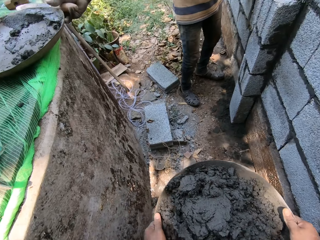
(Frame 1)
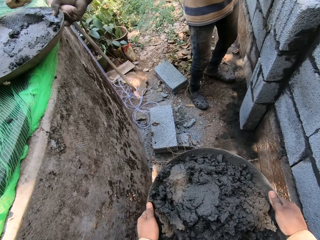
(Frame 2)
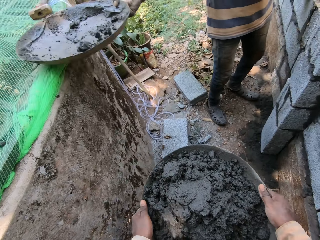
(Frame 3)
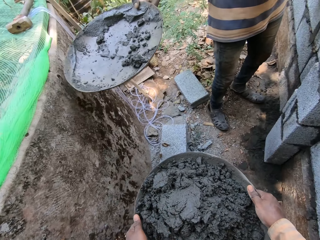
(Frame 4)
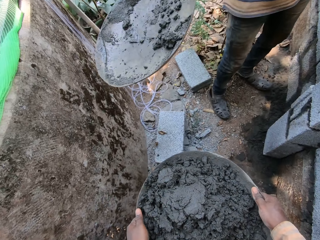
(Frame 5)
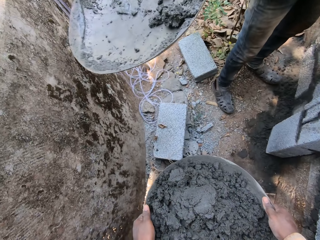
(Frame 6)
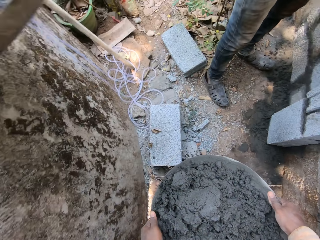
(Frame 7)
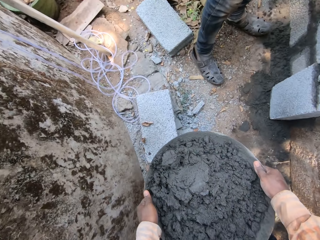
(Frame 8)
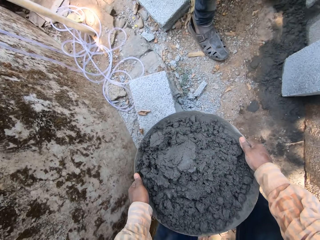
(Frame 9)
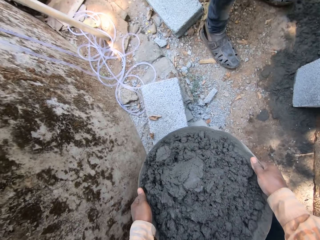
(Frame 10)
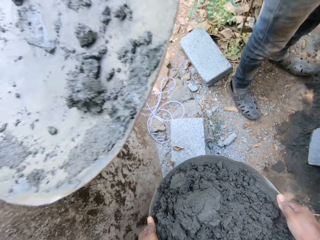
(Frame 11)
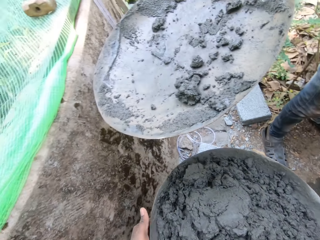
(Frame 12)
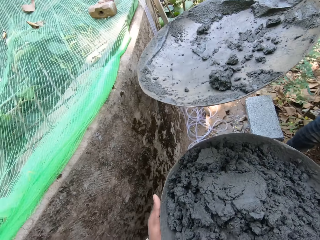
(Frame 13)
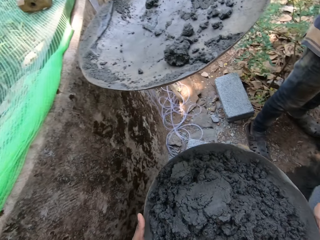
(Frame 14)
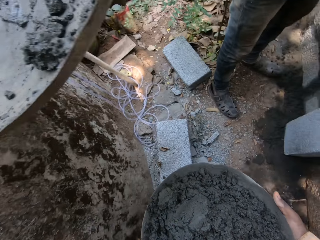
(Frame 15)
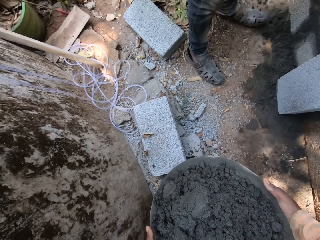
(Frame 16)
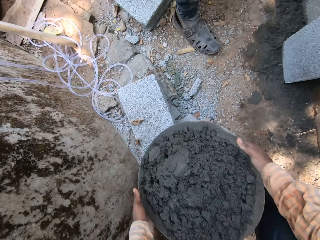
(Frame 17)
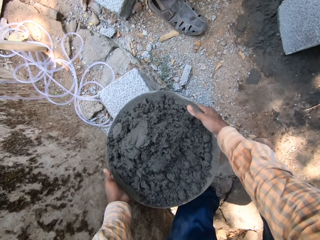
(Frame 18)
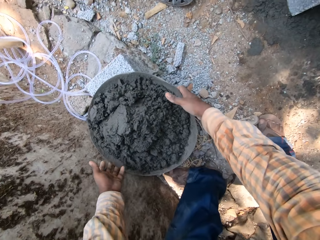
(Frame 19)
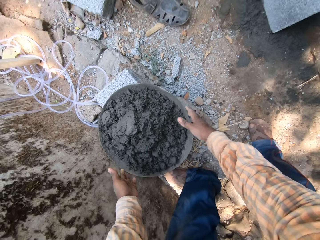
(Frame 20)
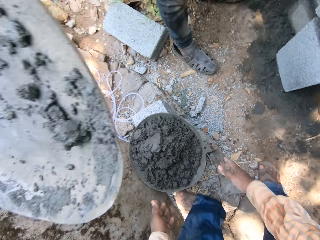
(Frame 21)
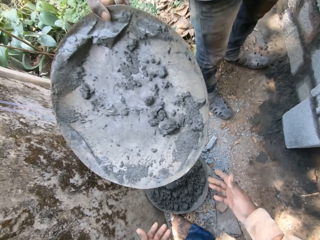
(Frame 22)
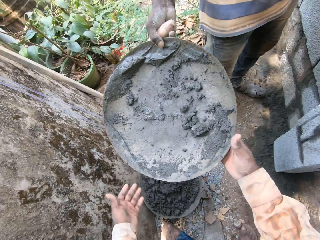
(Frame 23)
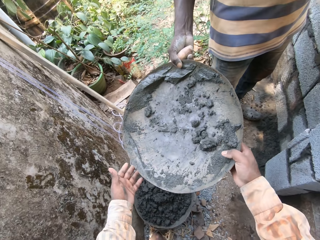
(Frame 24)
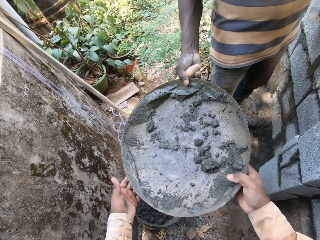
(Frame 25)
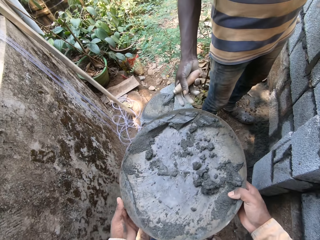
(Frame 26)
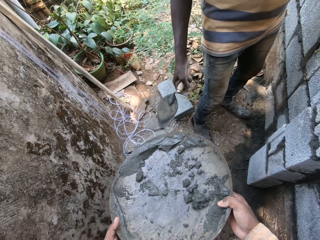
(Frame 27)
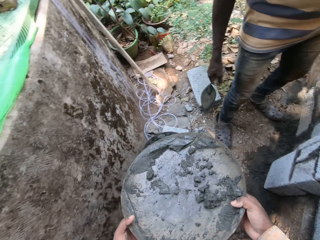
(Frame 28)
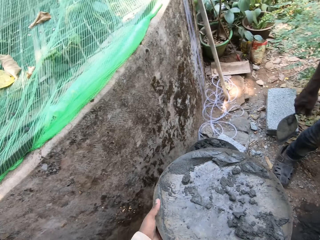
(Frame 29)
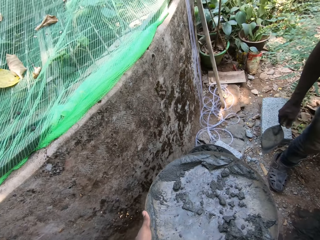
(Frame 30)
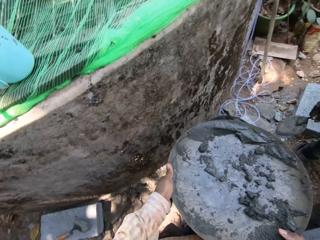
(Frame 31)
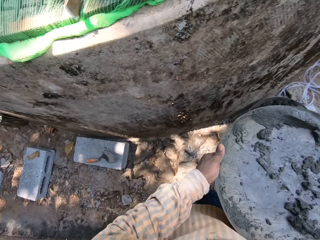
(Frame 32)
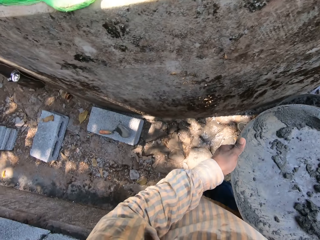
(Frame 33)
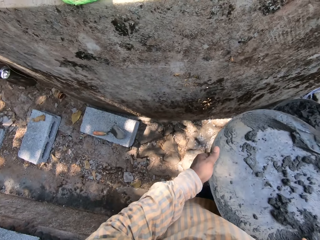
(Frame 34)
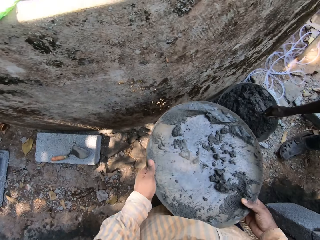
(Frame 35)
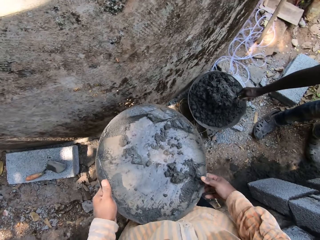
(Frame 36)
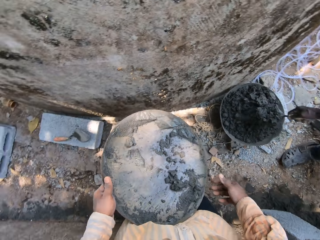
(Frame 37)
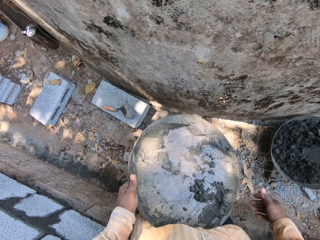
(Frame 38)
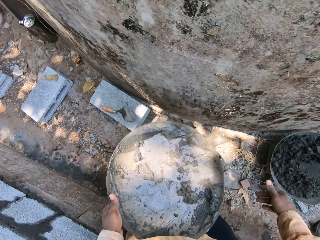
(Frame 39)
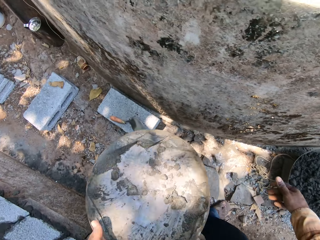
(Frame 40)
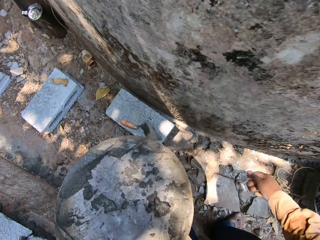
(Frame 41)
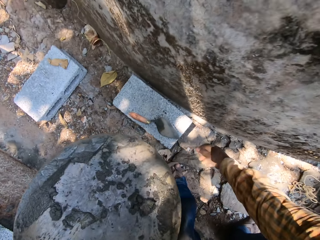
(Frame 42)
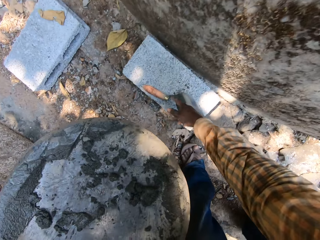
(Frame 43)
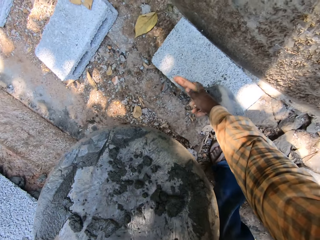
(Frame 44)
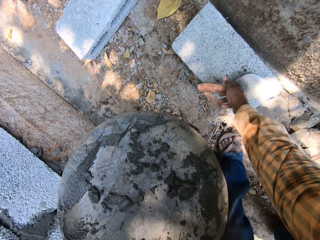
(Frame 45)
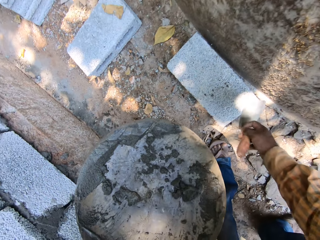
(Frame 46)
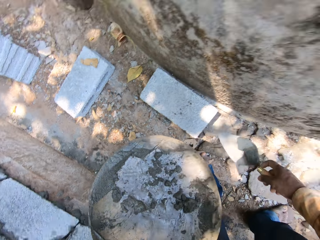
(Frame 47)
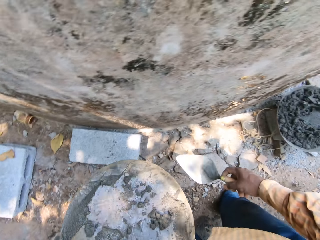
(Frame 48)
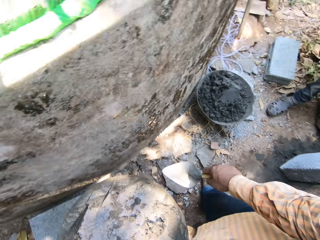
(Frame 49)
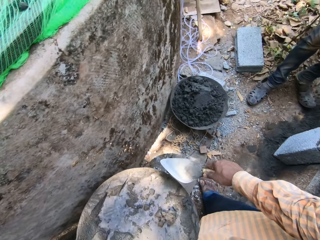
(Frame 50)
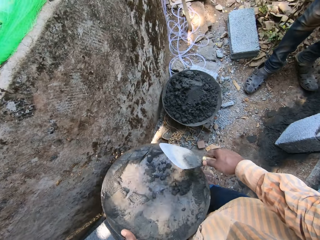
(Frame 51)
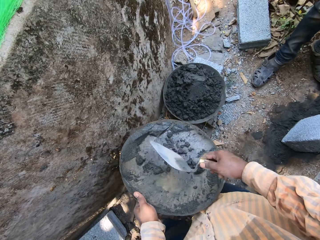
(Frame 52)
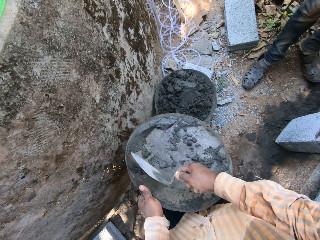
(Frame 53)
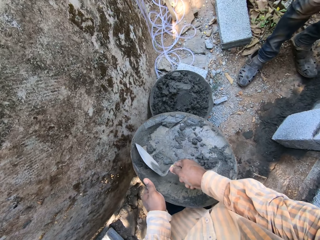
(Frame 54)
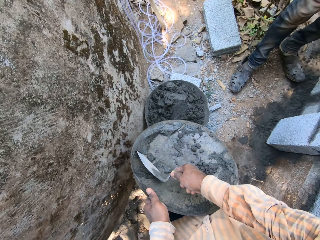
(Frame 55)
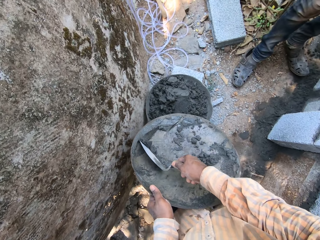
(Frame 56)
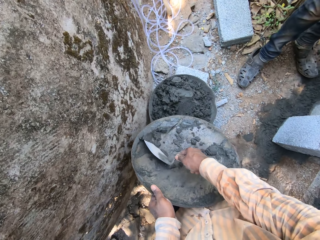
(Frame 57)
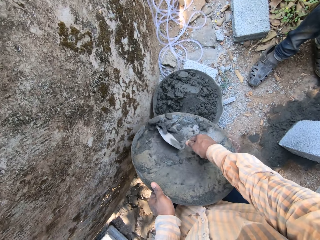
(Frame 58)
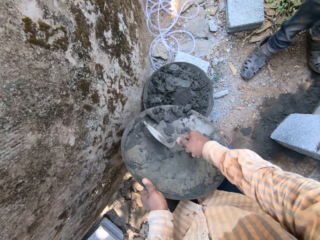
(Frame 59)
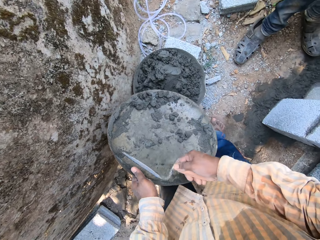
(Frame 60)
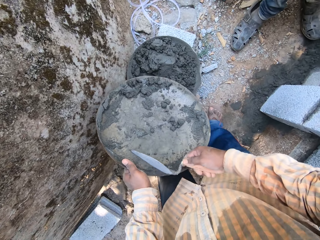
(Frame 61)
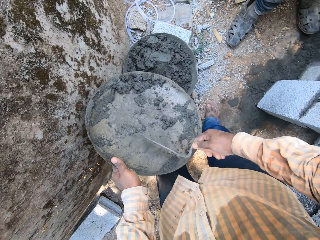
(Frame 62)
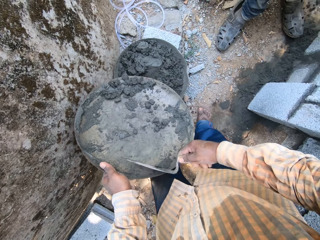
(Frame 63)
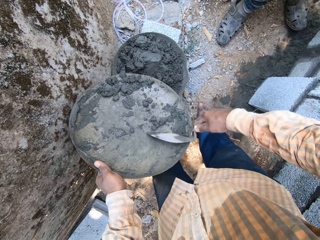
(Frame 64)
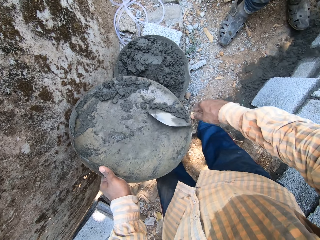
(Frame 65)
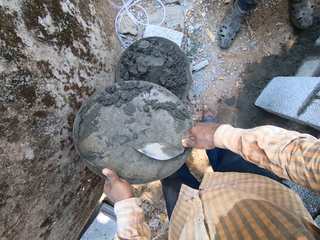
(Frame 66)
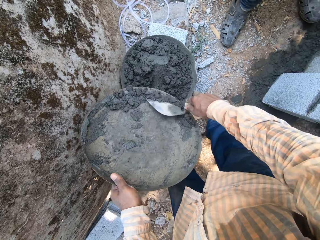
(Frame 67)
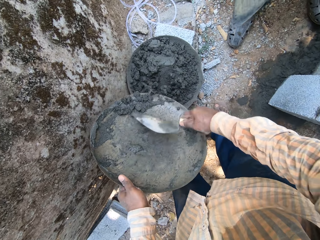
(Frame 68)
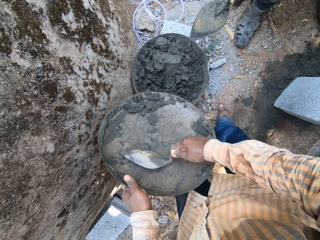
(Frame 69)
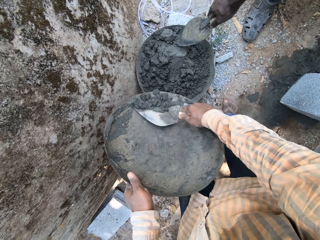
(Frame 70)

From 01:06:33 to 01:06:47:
The man picks the head pan from the covered pit with his right hand. The camera wearer interacts with the man. He drops the head pan on a brick or concrete block on the ground with his hands. He takes the head pan from the man's right hand with his right hand. He holds the pan with his hands. The man hands the head pan to the camera wearer. The camera wearer picks a hand trowel from the brick on the ground with his right hand. He moves the mortar from the hand pan in his left hand into the head pan on the brick on the ground with the hand trowel in his right hand.

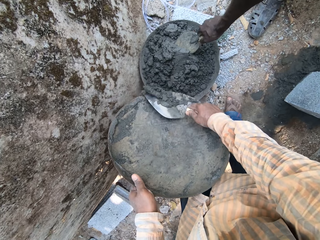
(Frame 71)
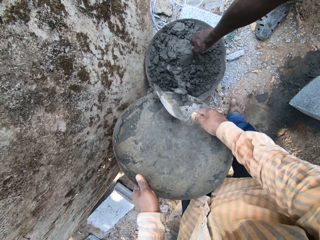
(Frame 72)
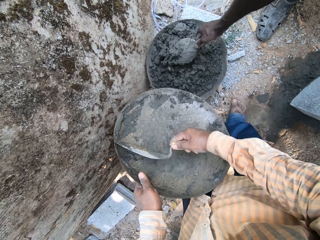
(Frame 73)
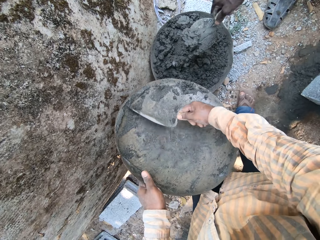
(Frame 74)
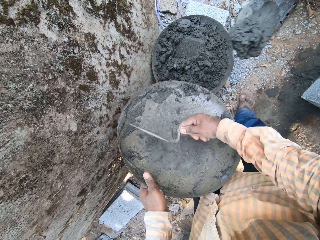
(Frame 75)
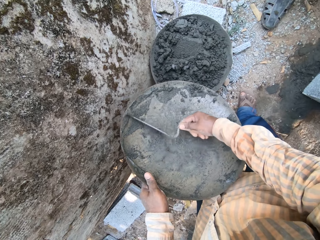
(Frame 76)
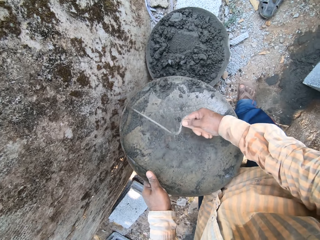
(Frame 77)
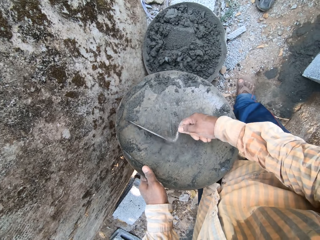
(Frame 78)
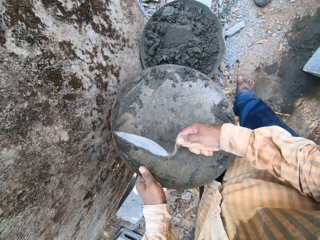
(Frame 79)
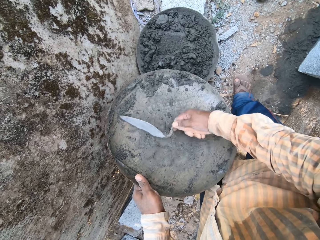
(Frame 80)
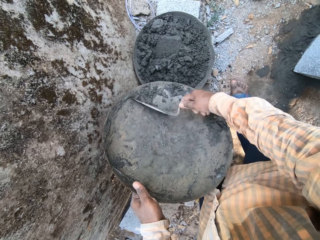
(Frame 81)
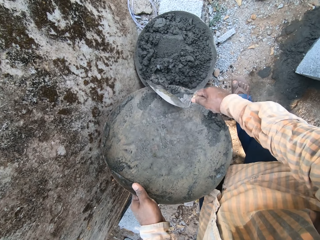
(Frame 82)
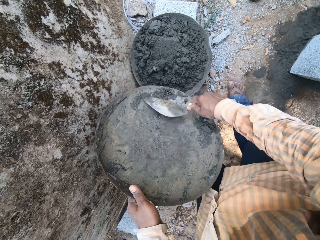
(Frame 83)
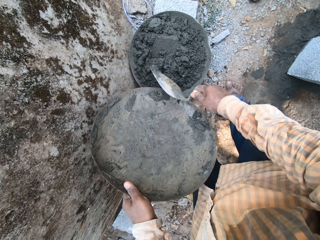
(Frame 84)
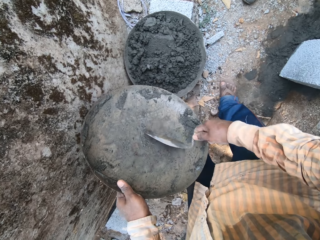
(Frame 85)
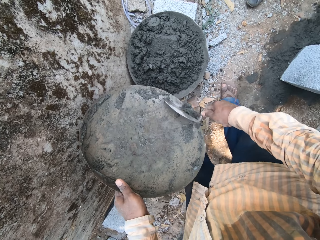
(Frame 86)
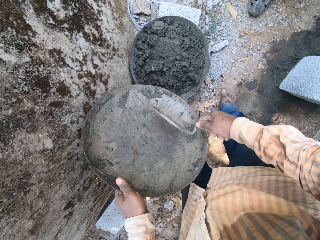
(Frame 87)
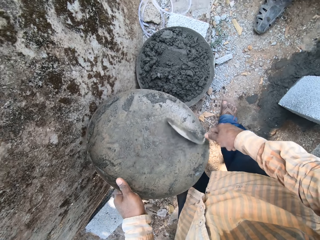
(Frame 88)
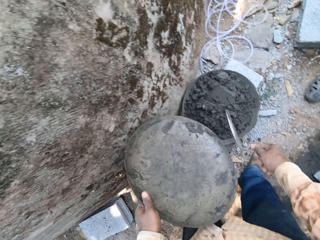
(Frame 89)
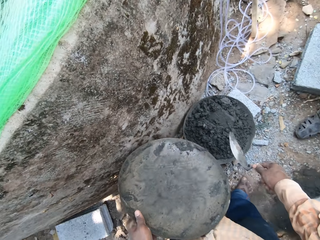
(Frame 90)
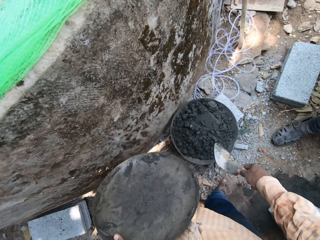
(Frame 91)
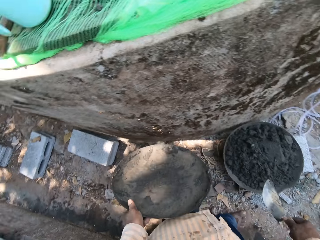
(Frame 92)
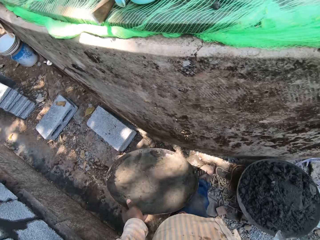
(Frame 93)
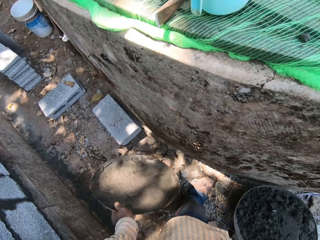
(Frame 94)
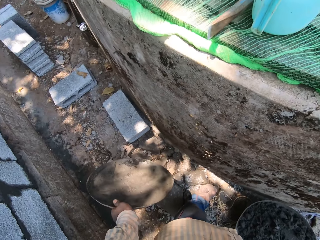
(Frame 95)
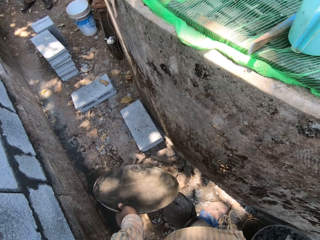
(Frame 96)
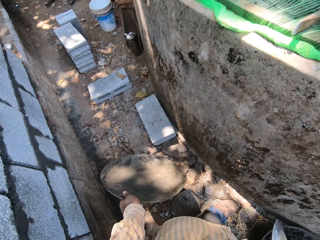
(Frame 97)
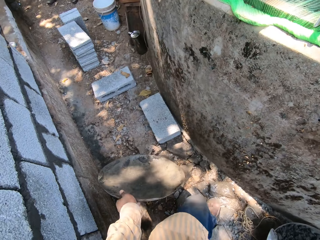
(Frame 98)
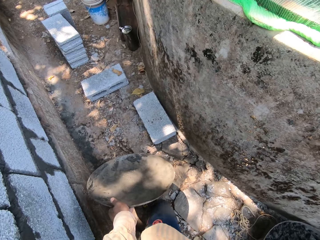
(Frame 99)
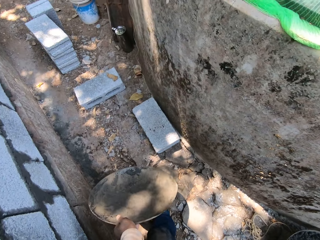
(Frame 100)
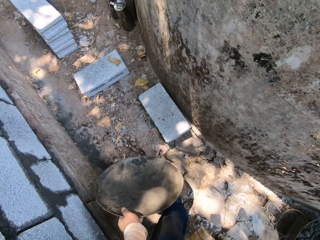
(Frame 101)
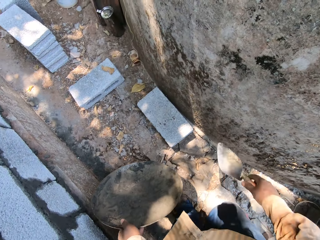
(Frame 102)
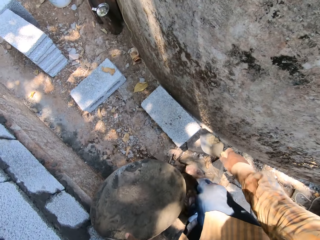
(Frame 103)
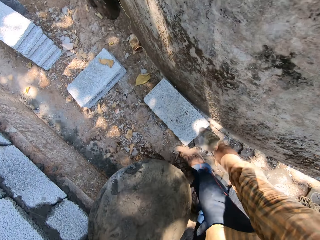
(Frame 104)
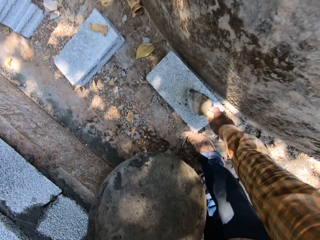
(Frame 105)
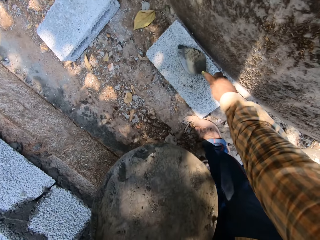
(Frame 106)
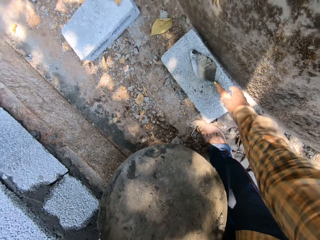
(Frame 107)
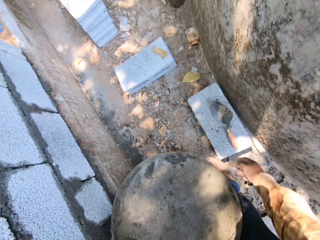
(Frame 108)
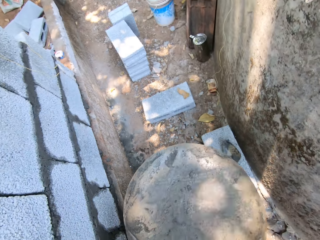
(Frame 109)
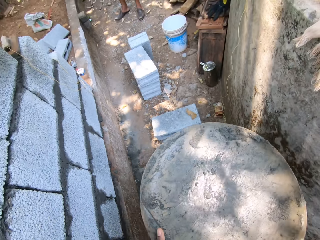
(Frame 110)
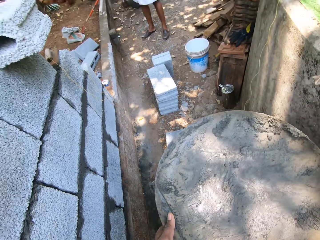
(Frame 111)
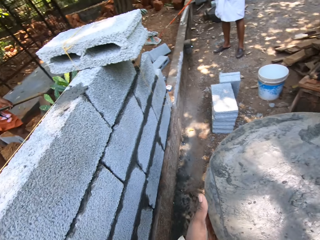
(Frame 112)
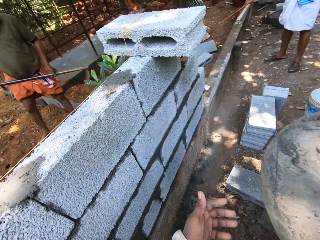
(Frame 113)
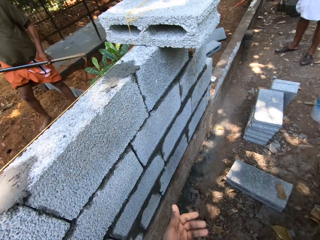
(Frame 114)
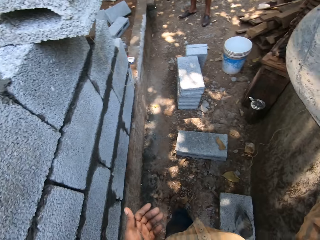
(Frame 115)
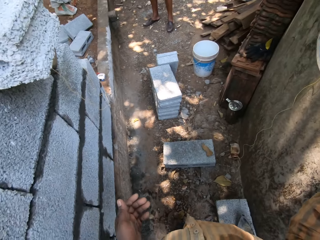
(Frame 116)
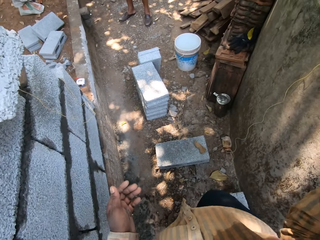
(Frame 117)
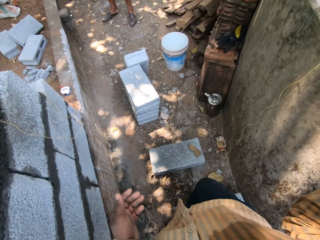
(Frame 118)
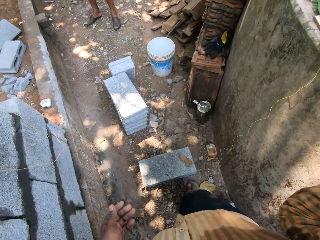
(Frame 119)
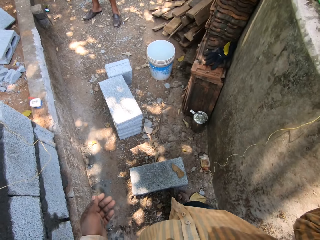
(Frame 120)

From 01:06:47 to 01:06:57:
The man scoops mortar from the head pan on the brick on the ground with the hand trowel in his right hand. The camera wearer drops the hand trowel on the brick on the ground with his right hand. Another man holds a rake with his right hand. The camera wearer passes the head pan from his left hand to his right hand. Another man holds the hoe with his hands.
